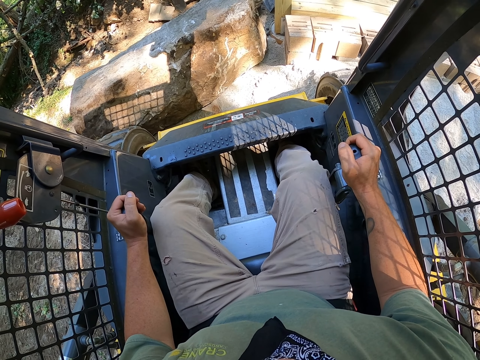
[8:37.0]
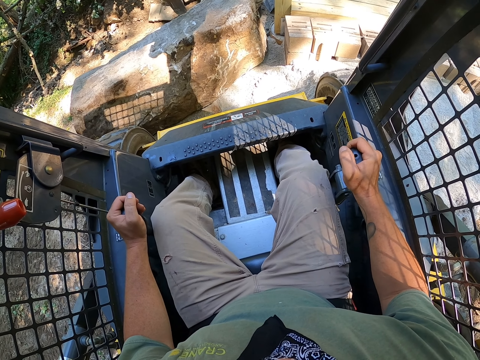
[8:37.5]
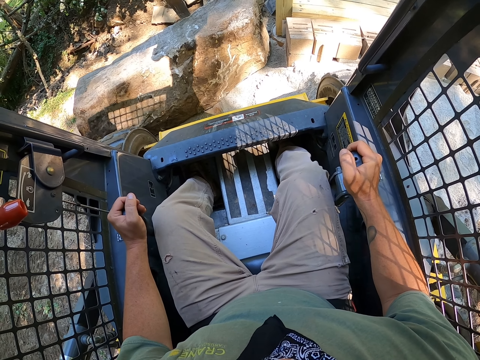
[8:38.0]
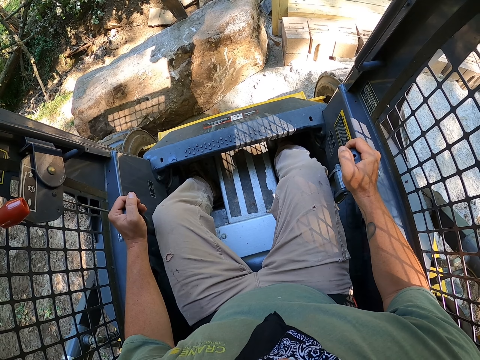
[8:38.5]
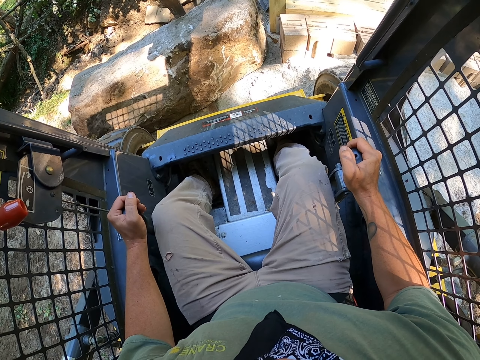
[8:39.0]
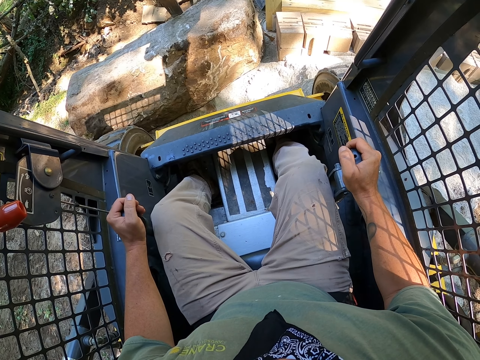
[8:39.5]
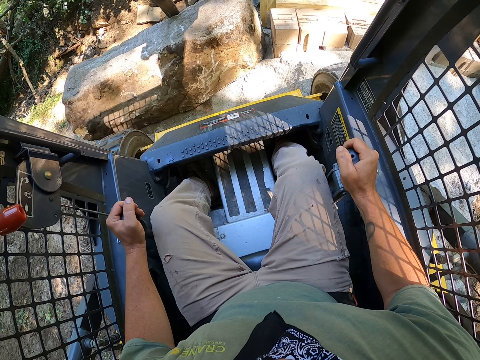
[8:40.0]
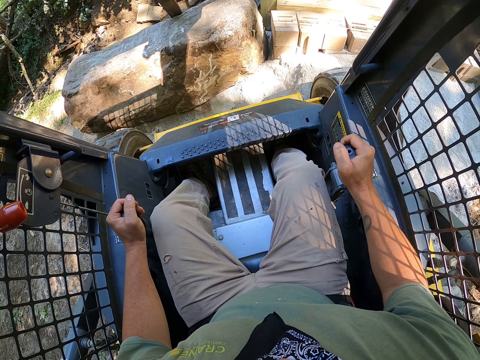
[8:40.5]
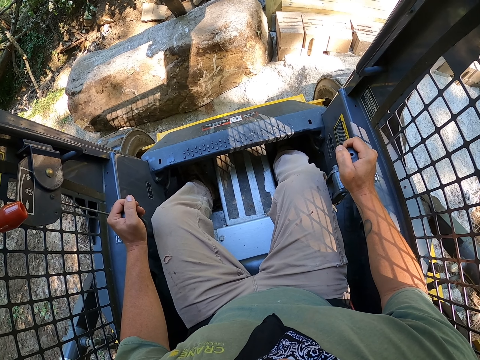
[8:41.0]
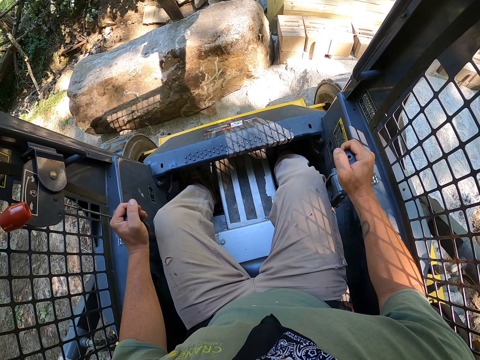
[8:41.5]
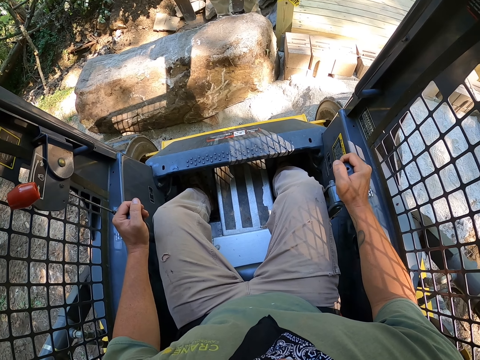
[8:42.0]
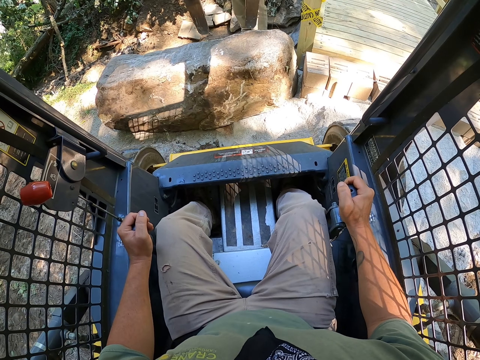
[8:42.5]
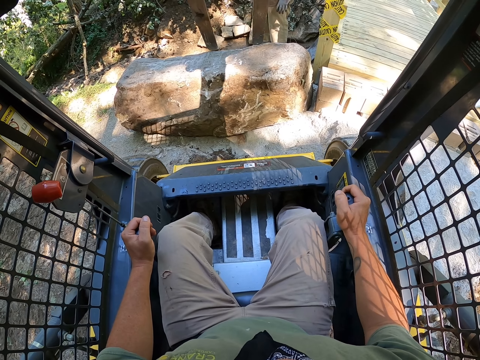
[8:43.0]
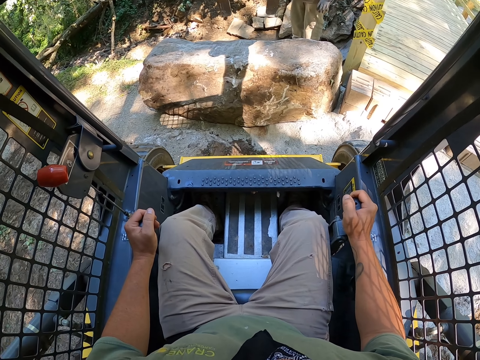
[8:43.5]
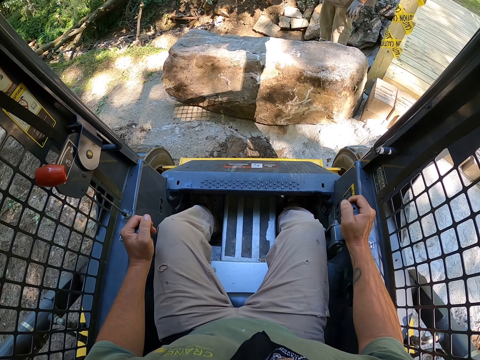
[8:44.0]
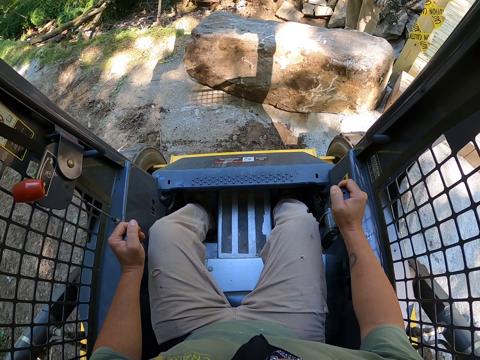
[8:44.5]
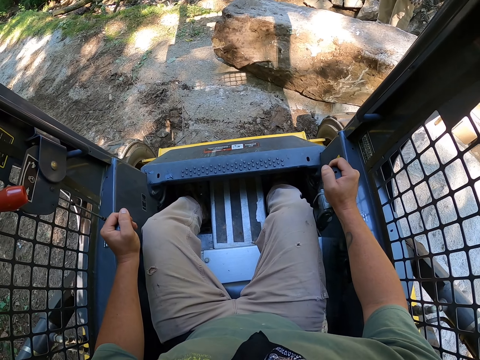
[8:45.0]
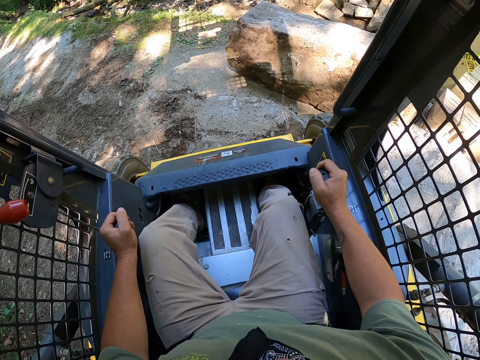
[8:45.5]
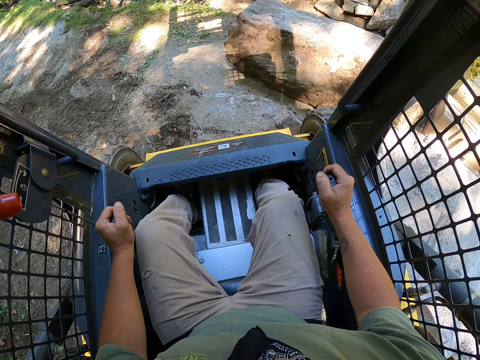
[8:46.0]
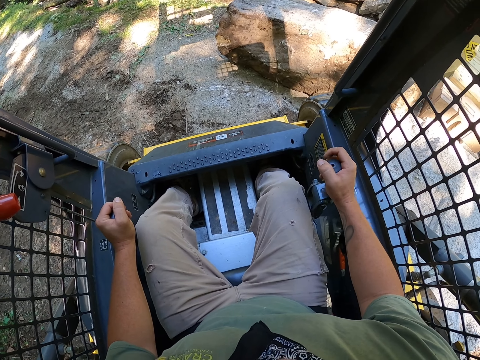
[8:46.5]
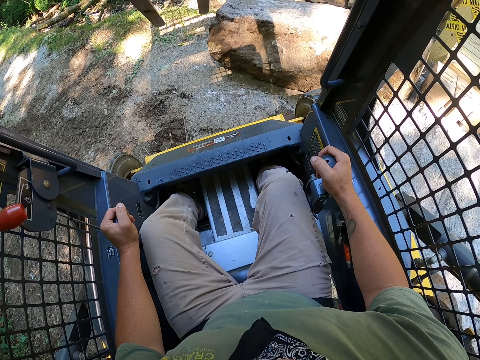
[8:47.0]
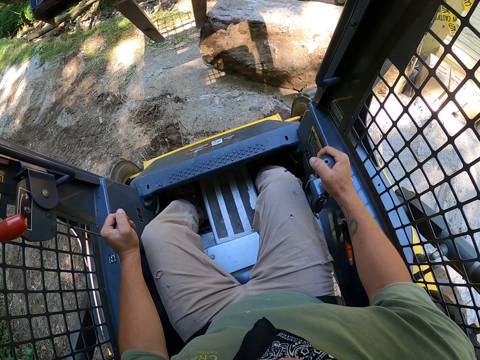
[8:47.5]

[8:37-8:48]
The camera wearer moves the rock with the forklift. They drive the forklift.

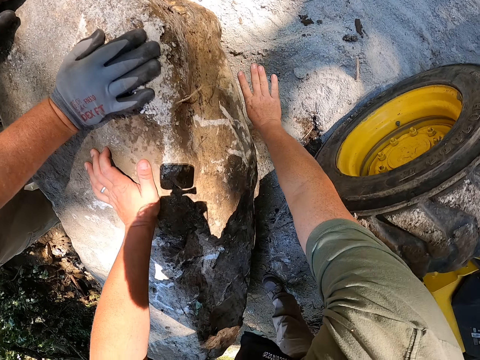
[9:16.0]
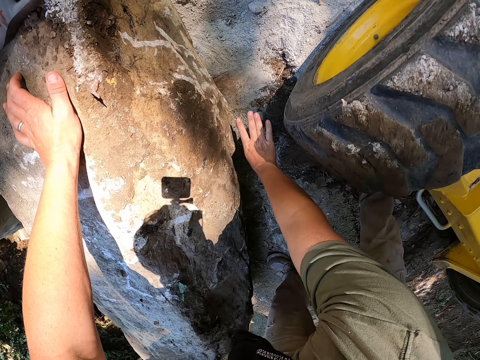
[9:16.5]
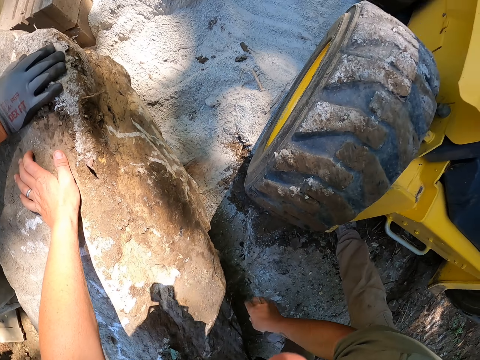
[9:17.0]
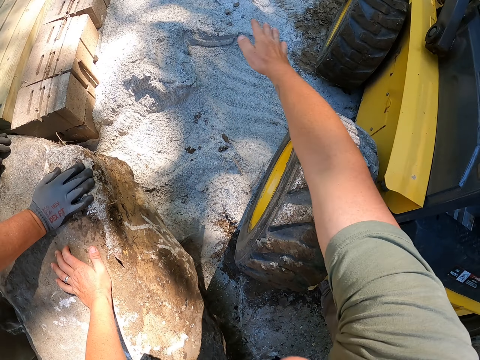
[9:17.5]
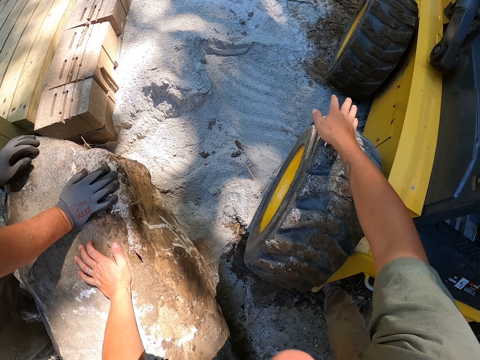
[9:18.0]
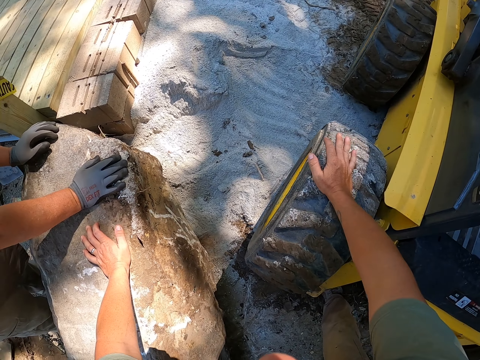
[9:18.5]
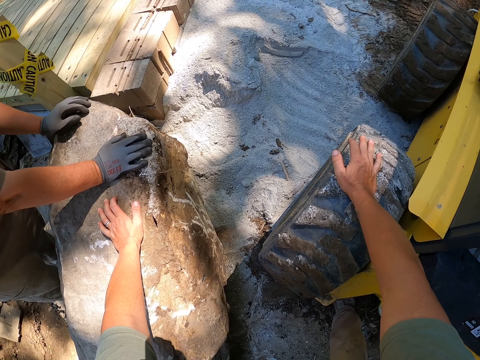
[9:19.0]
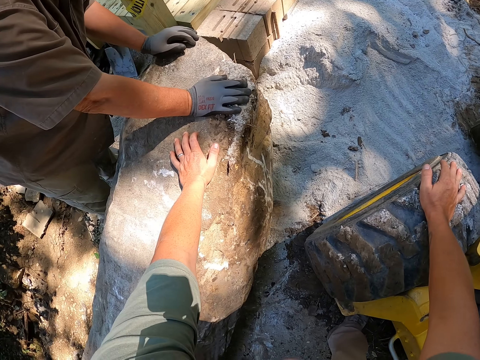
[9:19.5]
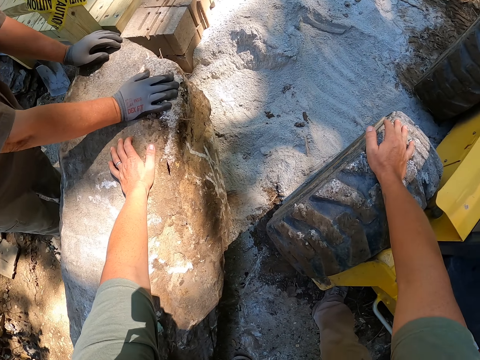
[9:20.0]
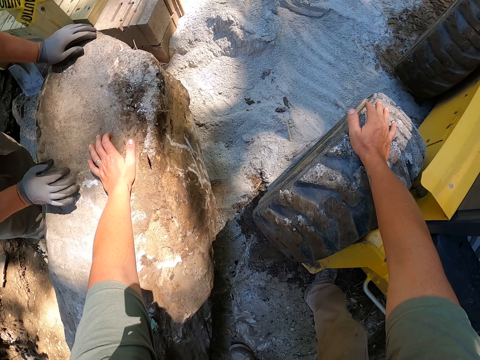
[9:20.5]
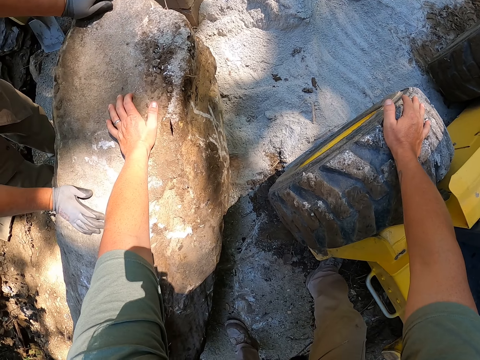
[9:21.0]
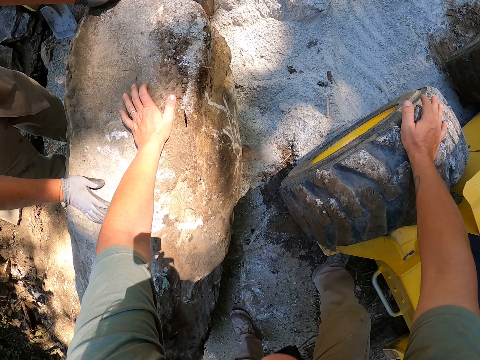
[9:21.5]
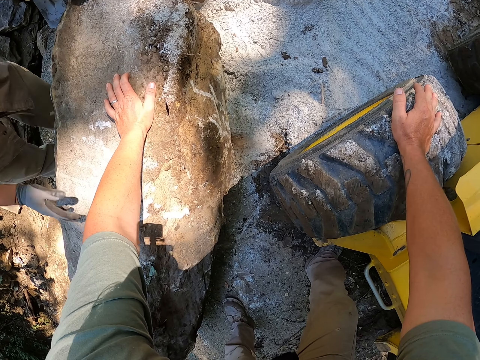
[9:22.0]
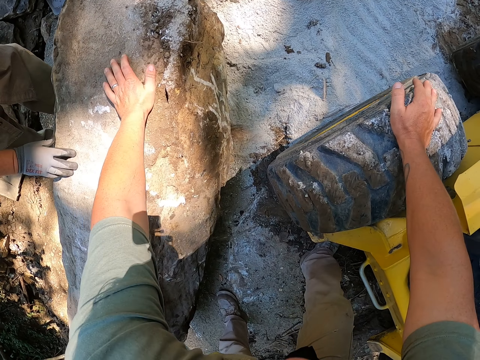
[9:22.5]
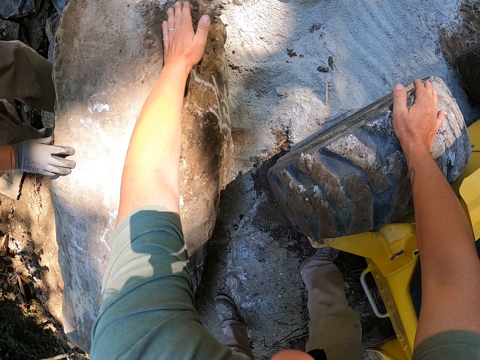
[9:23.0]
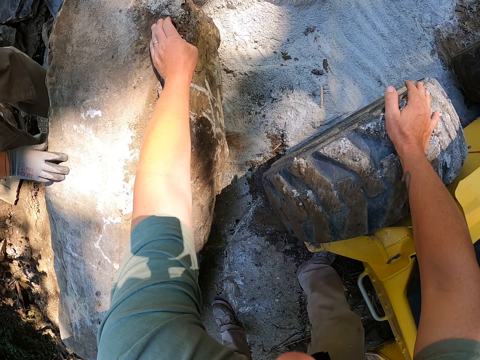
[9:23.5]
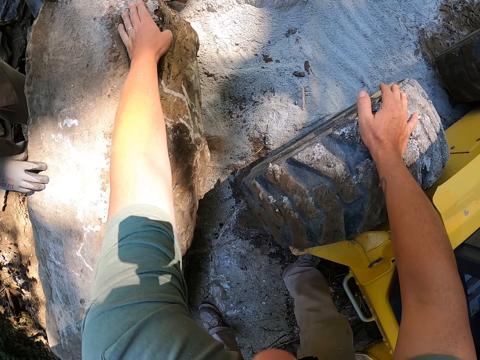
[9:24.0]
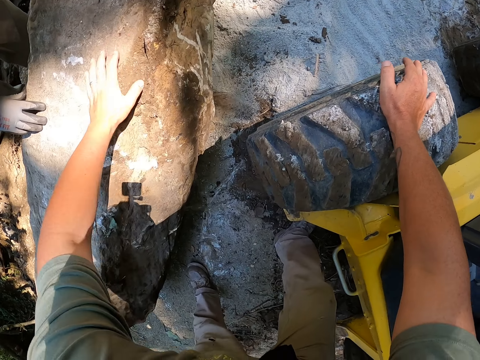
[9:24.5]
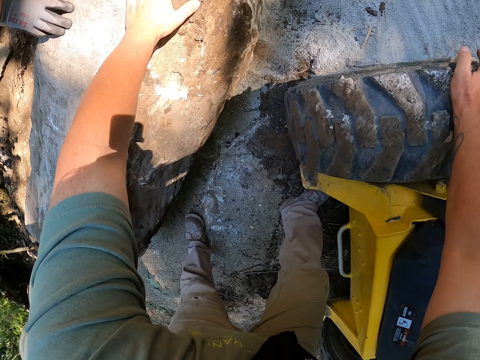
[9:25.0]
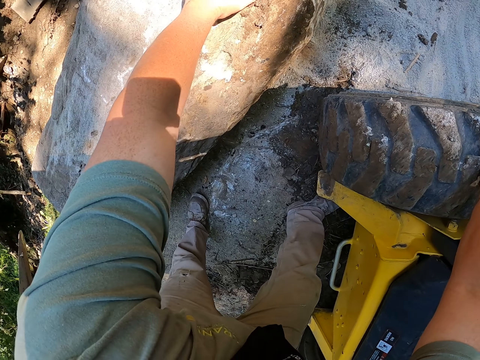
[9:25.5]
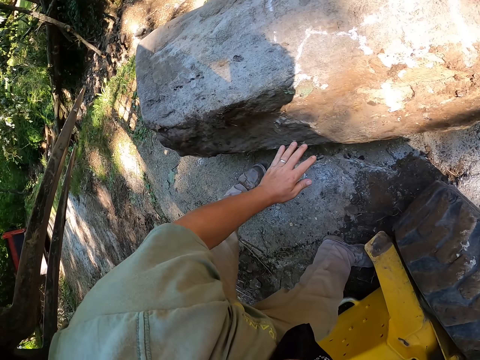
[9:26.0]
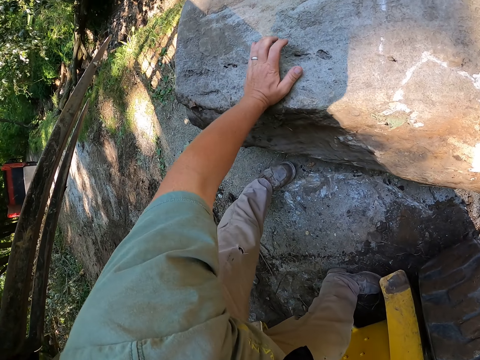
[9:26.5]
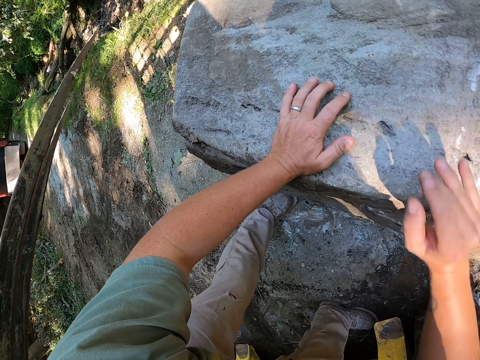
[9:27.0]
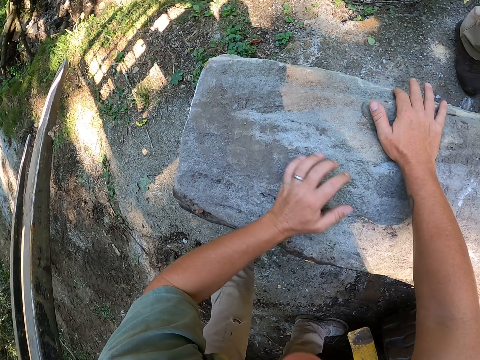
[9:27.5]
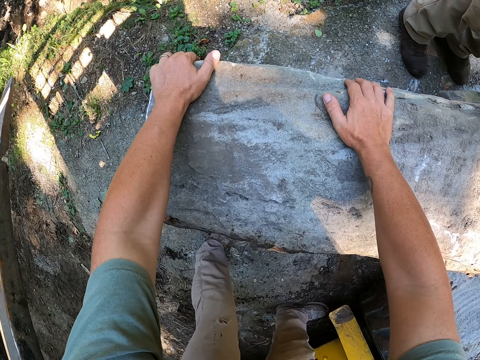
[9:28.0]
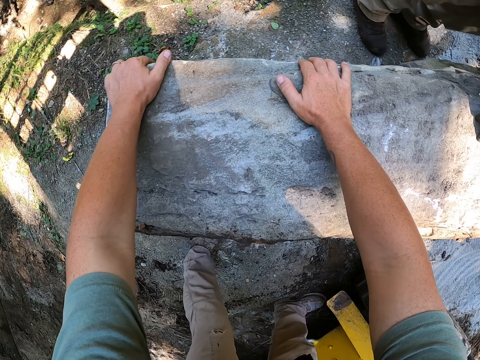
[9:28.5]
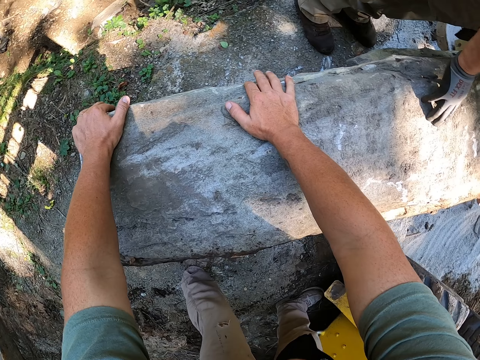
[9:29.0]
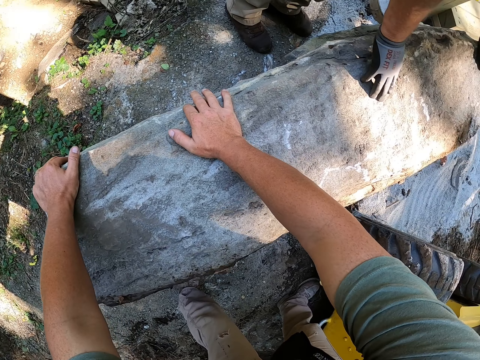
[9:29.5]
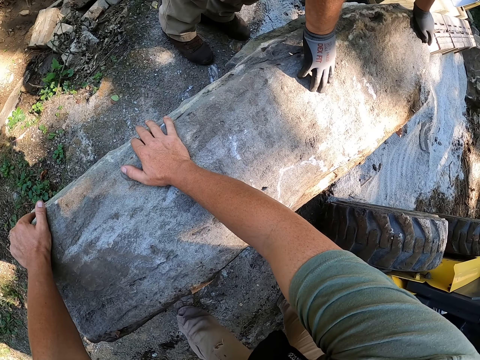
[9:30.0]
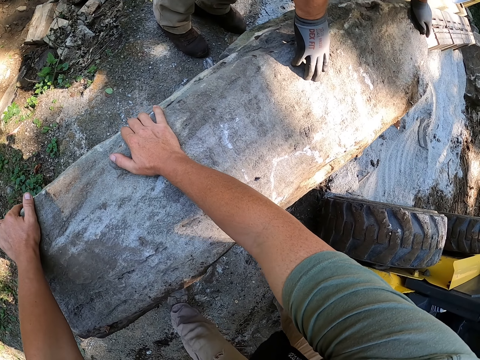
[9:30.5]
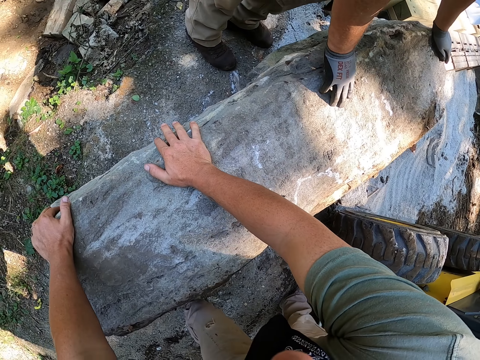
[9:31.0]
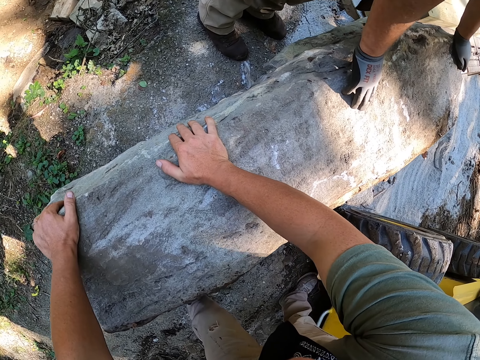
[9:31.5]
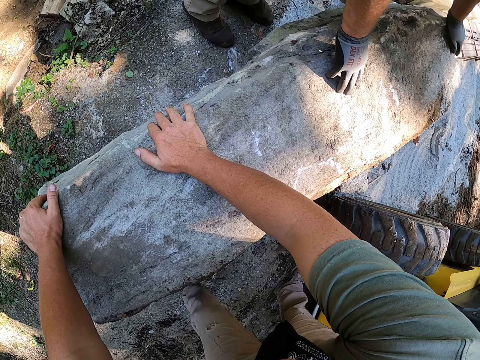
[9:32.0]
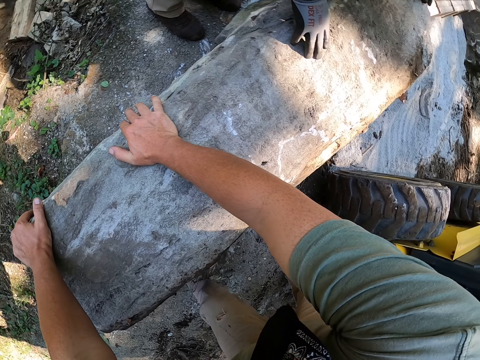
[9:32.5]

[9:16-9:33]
The camera wearer places a hand on a tire. They look around. They wipe dirt from a rock. They place a hand on the rock. They look around. They place a hand on the rock. They shake the rock.
